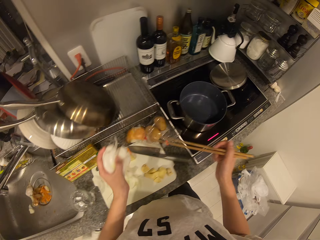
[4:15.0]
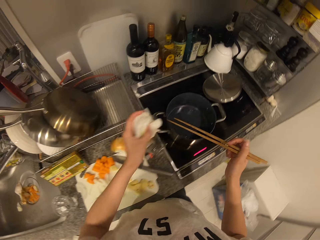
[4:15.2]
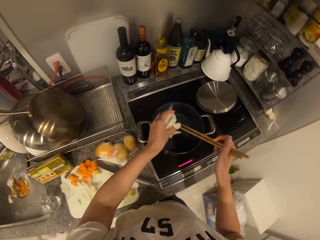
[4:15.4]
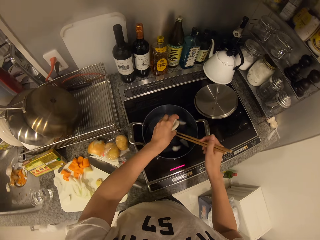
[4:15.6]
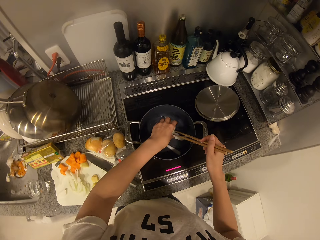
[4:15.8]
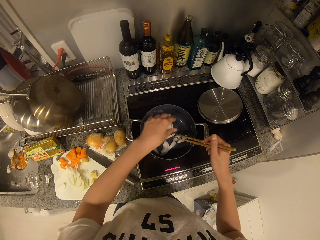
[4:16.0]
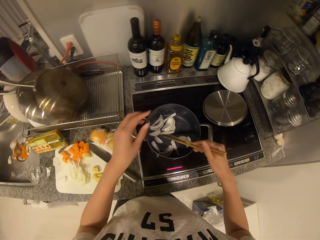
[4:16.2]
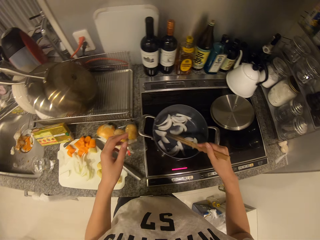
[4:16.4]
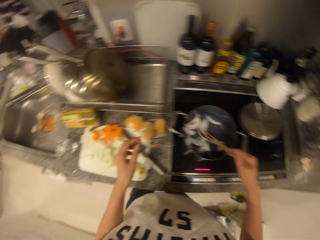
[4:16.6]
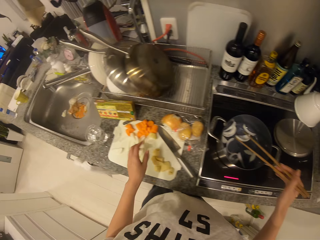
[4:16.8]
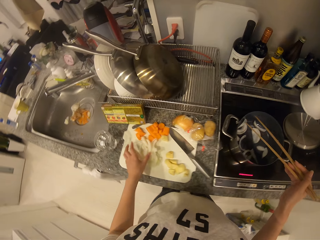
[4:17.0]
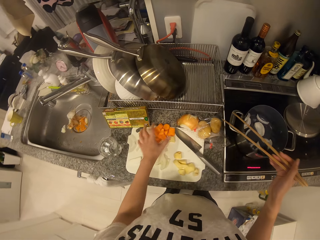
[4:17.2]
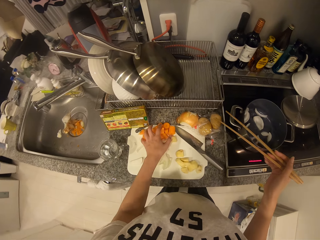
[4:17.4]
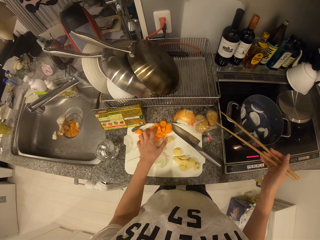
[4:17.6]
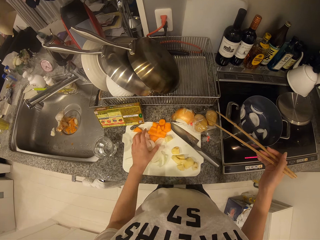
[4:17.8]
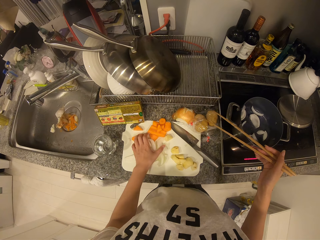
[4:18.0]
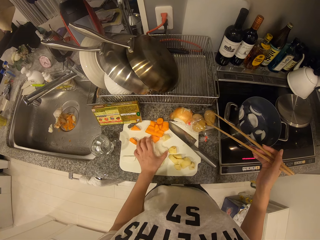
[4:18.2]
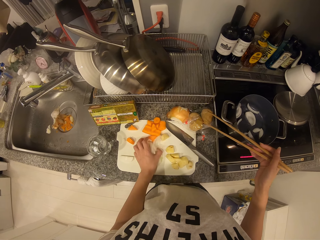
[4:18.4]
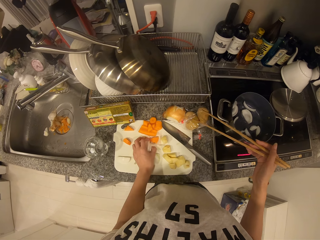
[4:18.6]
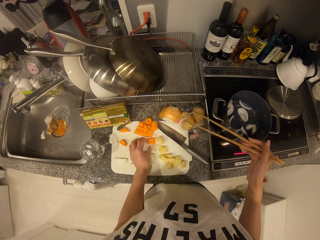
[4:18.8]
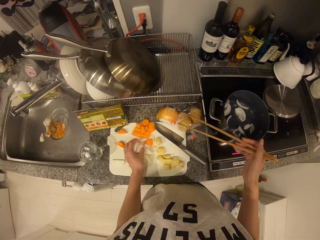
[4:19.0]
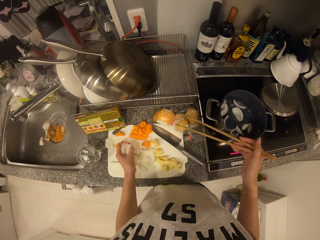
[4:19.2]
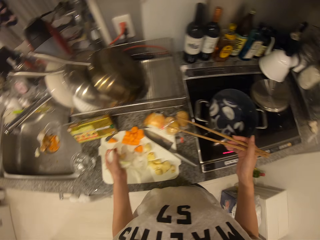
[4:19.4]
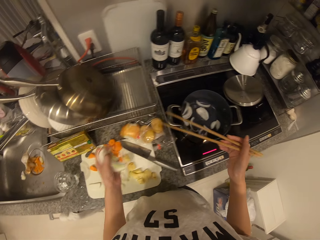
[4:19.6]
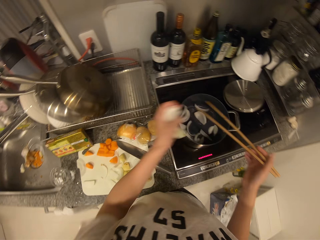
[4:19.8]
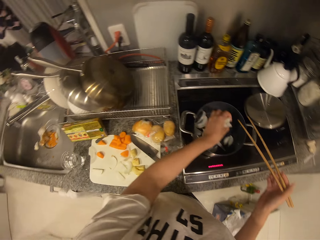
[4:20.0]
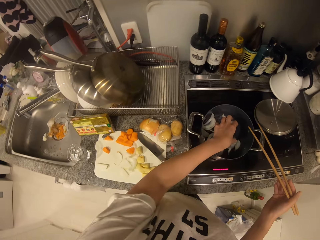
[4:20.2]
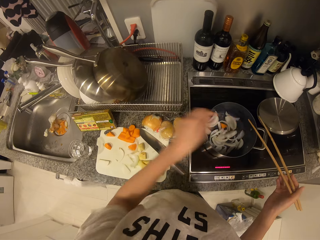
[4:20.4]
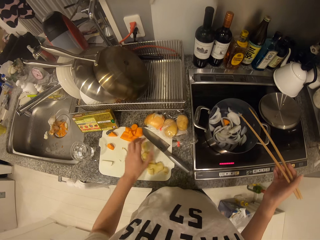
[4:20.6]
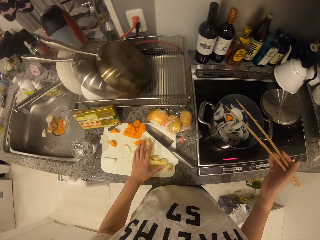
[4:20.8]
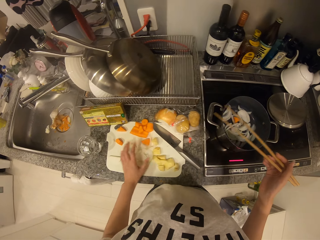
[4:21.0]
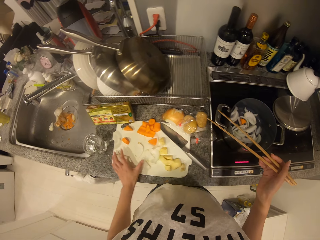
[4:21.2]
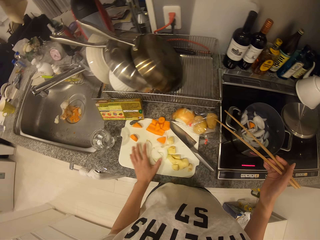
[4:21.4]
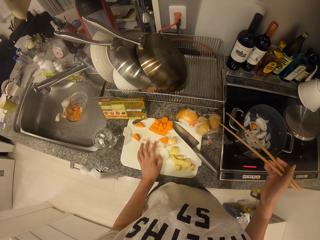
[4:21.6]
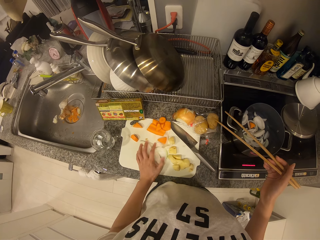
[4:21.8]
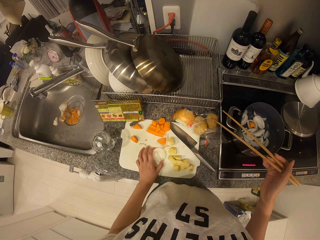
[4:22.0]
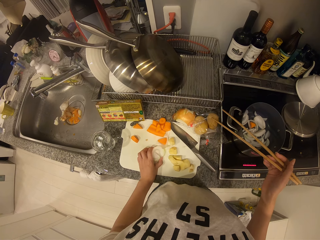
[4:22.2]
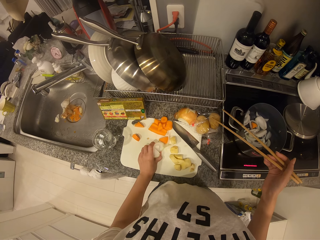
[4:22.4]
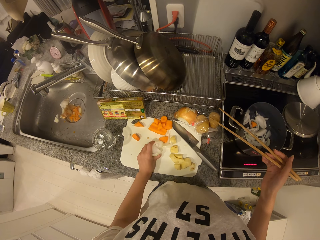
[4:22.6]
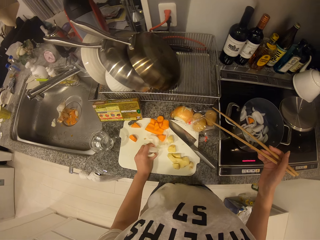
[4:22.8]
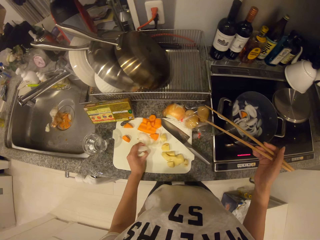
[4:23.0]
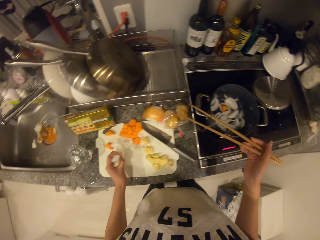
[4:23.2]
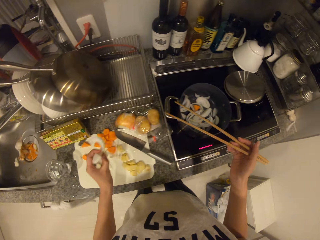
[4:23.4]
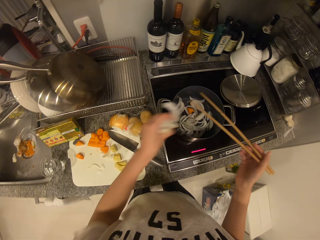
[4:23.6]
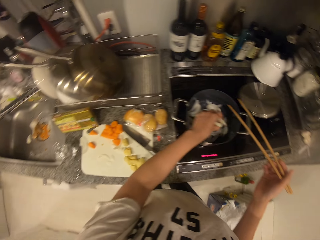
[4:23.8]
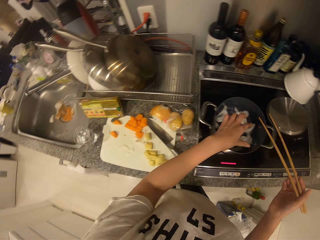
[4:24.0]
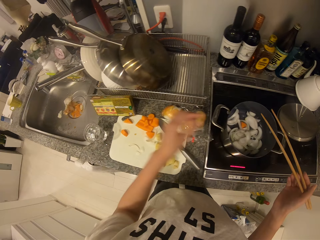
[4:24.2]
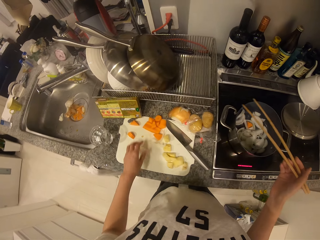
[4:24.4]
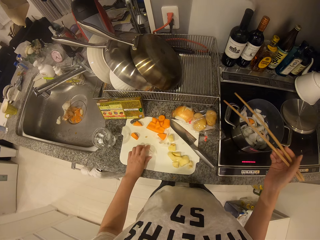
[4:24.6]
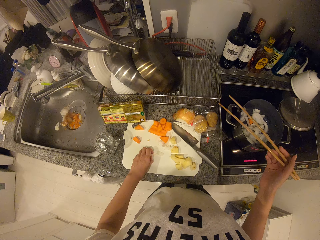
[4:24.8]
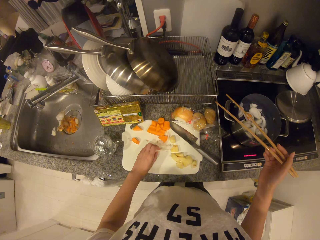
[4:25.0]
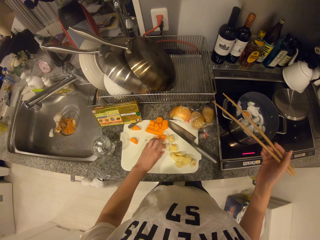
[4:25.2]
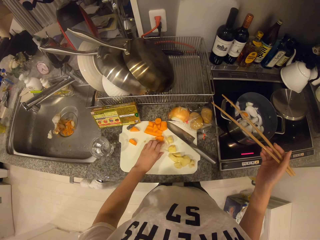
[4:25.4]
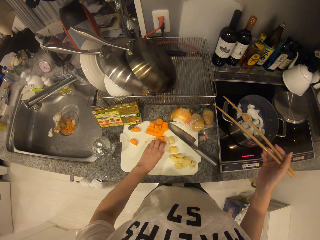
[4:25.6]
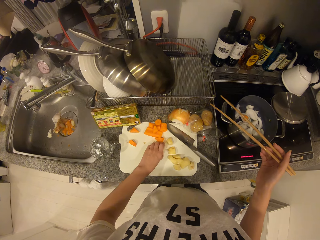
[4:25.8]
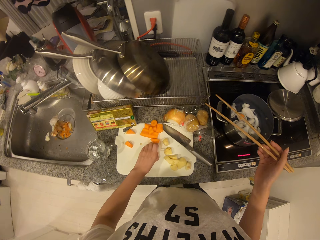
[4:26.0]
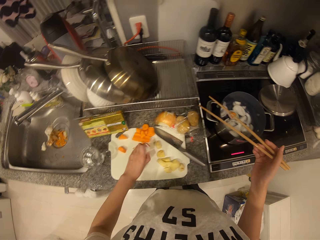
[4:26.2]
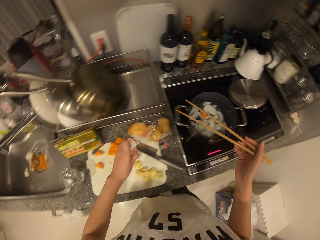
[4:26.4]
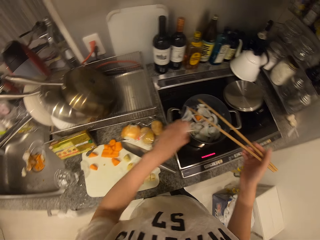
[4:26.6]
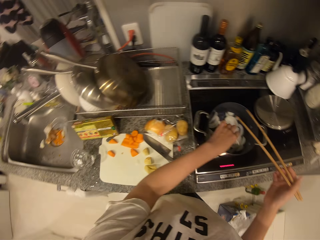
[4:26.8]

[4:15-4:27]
The camera wearer puts the slices of onion in the pot with his left hand. He stirs the slices of onion in the pot with the chopsticks in his right hand. He packs slices of onion from the cutting board with his left hand. He puts the slices of onion in the pot with his left hand. He packs slices of onion from the cutting board with his left hand. He opens the onions. He puts the slices of onion in the pot with his left hand. He packs slices of onion from the cutting board with his left hand.

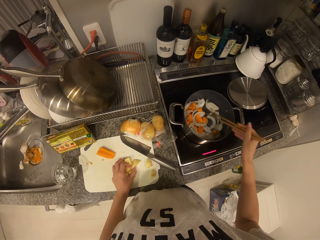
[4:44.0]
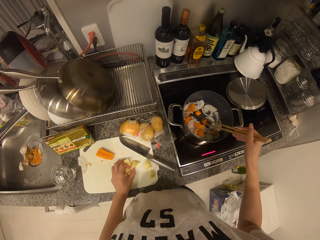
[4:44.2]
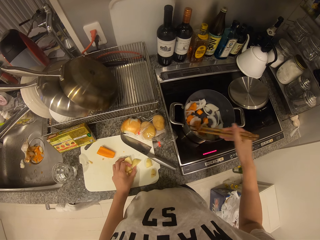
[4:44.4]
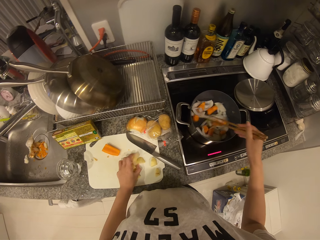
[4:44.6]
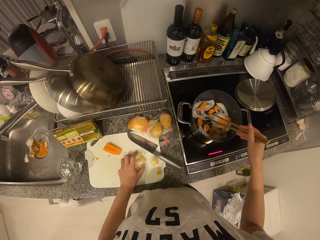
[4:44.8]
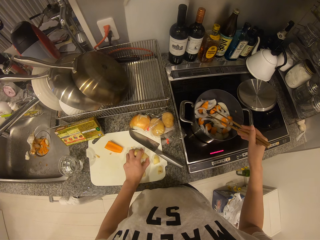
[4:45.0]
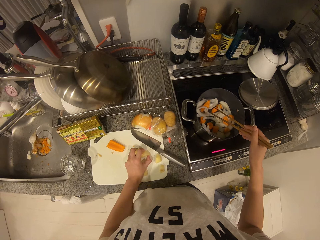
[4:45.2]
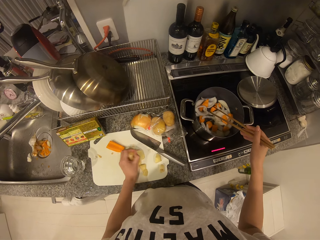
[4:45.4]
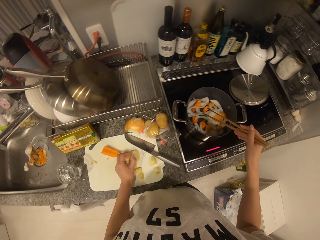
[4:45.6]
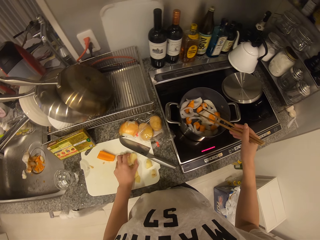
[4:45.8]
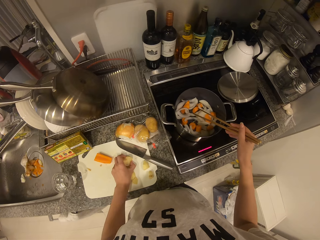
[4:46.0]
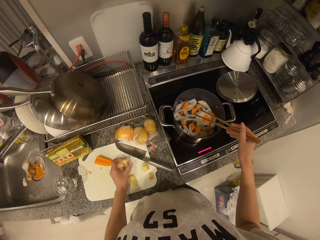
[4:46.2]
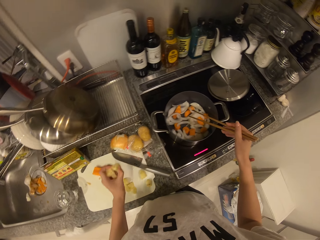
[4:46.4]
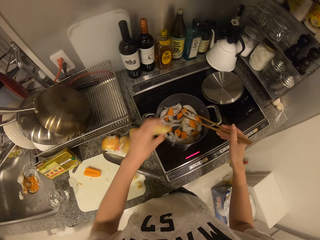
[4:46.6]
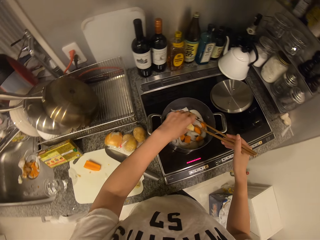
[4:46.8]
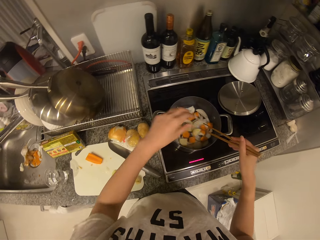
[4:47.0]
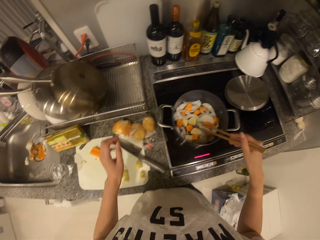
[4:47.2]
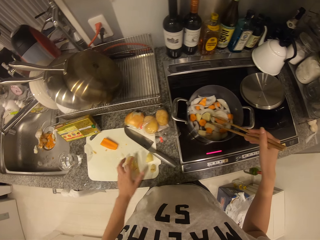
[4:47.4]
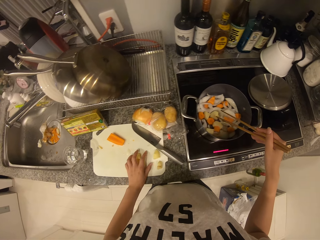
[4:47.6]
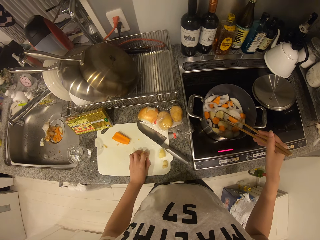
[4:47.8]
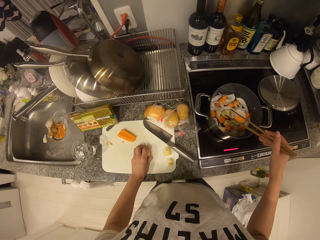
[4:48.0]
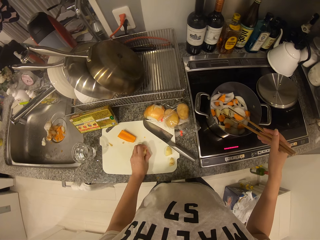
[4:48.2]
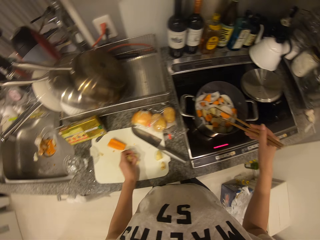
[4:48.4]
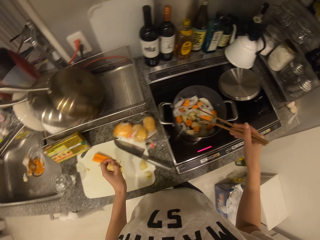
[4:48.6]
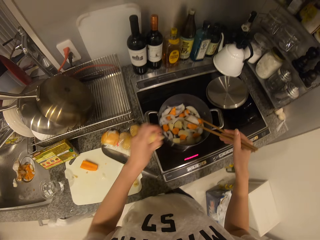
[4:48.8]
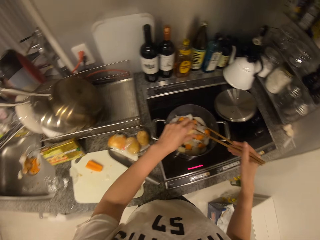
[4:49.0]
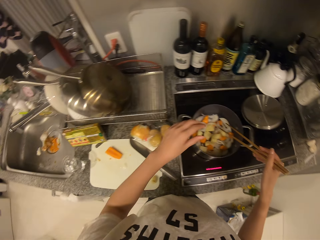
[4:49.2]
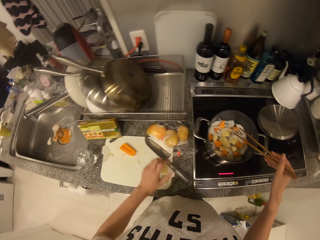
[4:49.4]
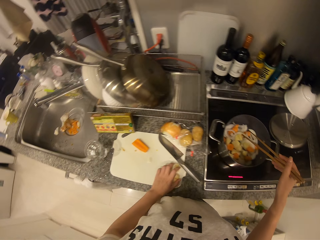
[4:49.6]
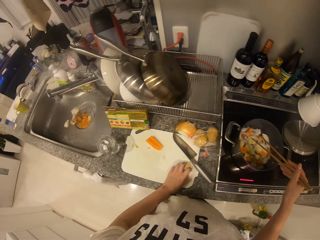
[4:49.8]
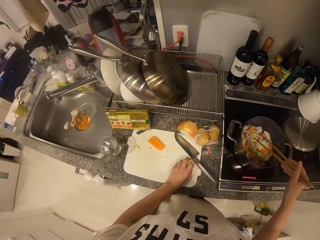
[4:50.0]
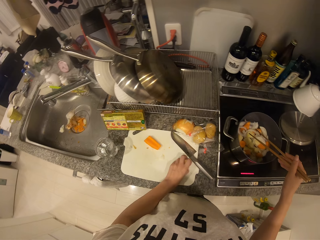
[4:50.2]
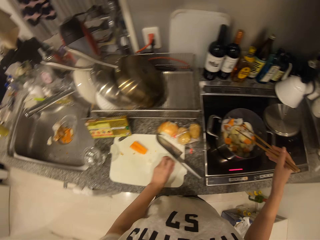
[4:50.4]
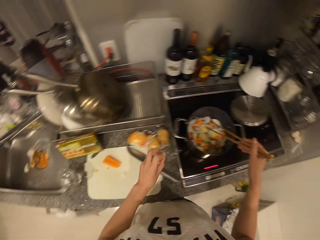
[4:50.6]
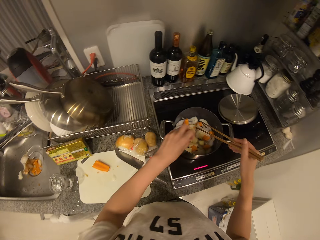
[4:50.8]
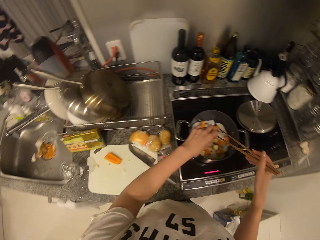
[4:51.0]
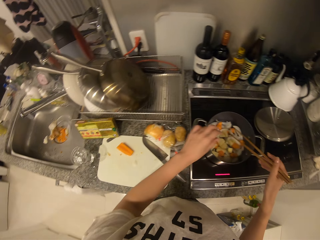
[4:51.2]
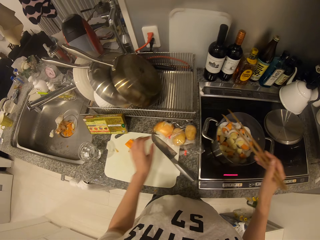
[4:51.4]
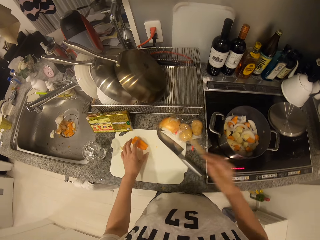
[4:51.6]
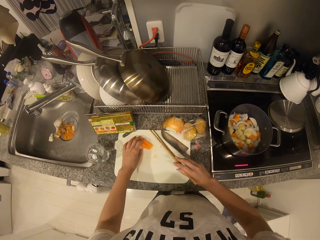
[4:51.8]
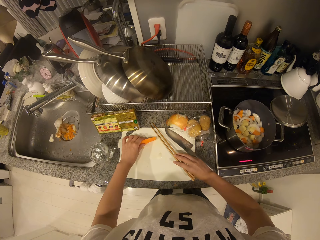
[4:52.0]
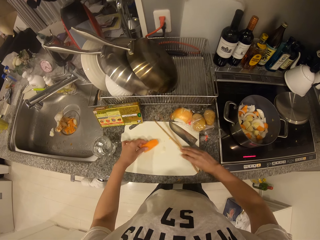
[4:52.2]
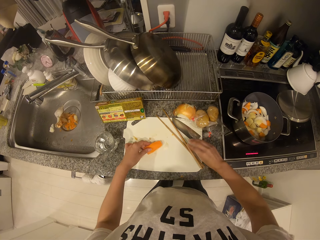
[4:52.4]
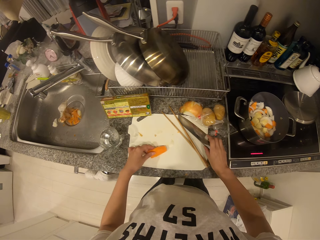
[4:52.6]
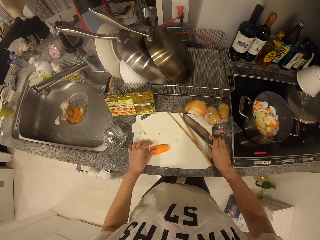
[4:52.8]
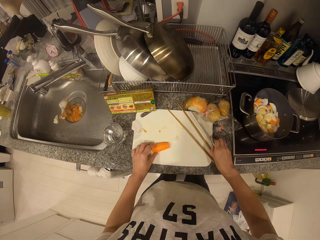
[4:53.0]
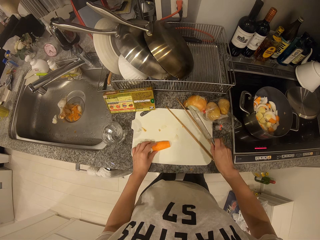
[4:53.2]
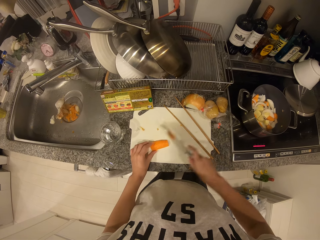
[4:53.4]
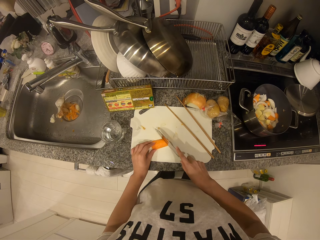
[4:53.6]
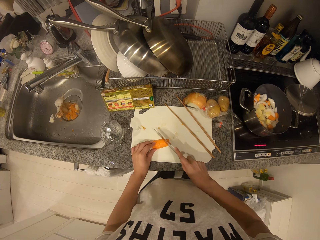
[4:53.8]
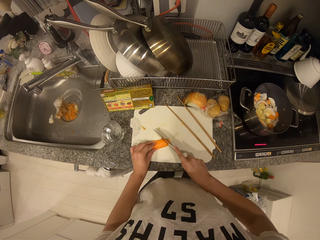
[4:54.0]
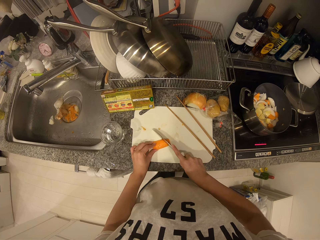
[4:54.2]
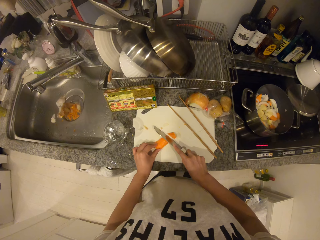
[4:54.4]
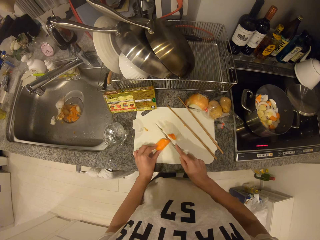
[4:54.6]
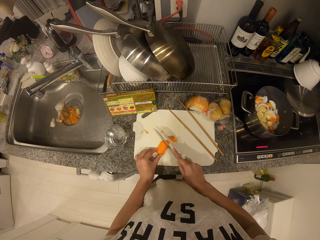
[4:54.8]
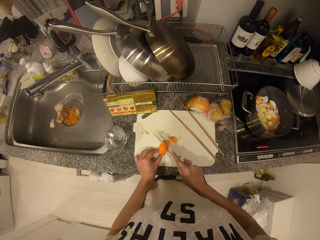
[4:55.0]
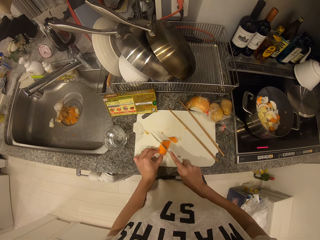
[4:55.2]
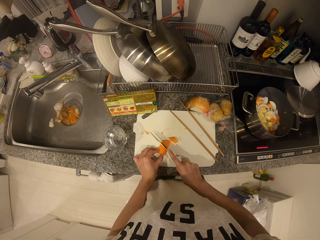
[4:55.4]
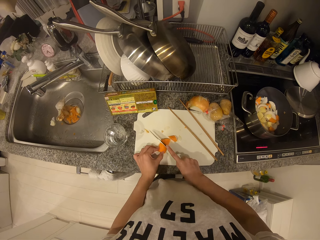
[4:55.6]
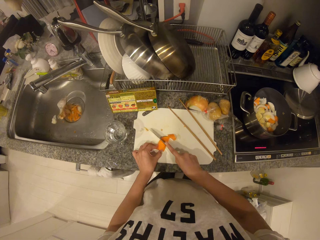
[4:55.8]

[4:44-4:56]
The camera wearer pours the pieces of potato into the pot on the cooker with his left hand. He packs pieces of potato from the cutting board with his left hand. He pours the pieces of potato into the pot on the cooker with his left hand. He packs pieces of potato from the cutting board with his left hand. He pours the pieces of potato into the pot on the cooker with his left hand. He adjusts a piece of carrot on the cutting board with his left hand. He grabs the carrot. He drops the chopsticks in his right hand on the cutting board. He picks up a knife from the cutting board with his right hand. He cuts the carrot into pieces on the cutting board with the knife in his right hand.
